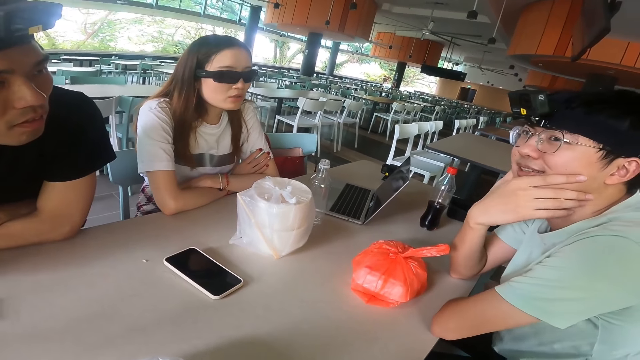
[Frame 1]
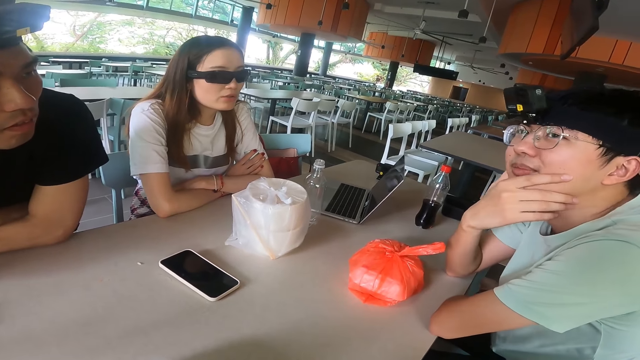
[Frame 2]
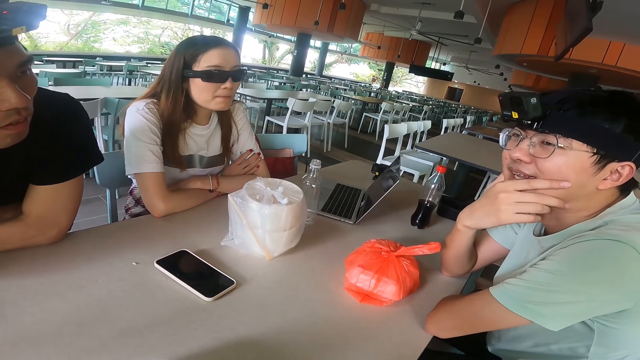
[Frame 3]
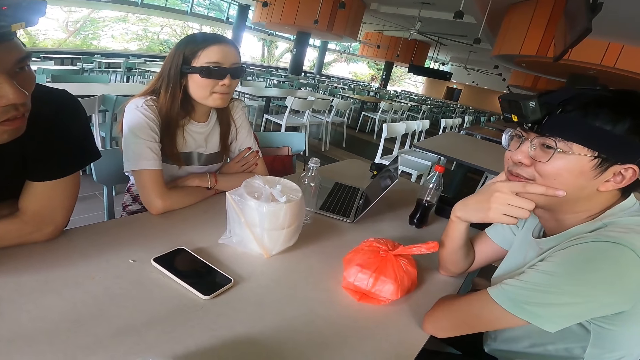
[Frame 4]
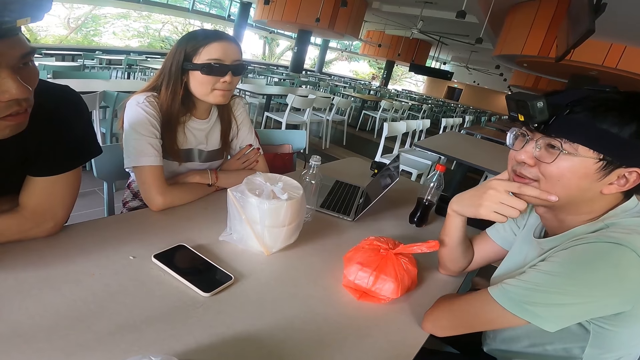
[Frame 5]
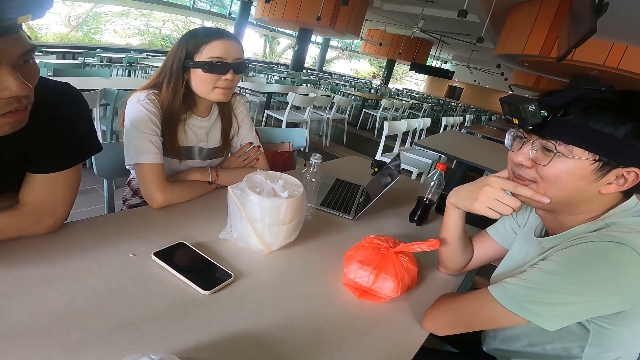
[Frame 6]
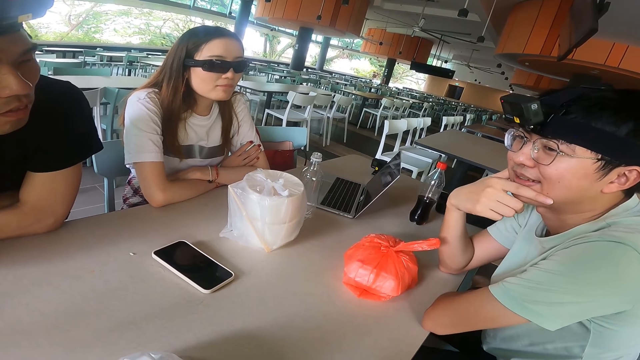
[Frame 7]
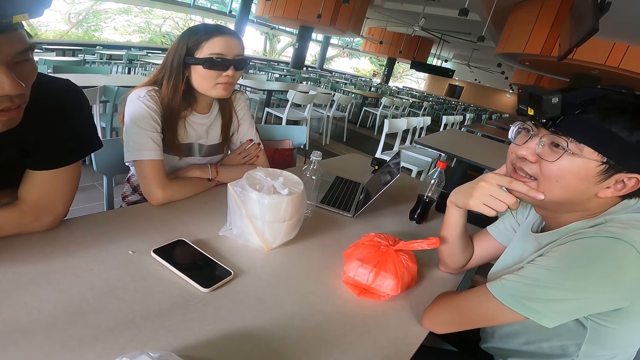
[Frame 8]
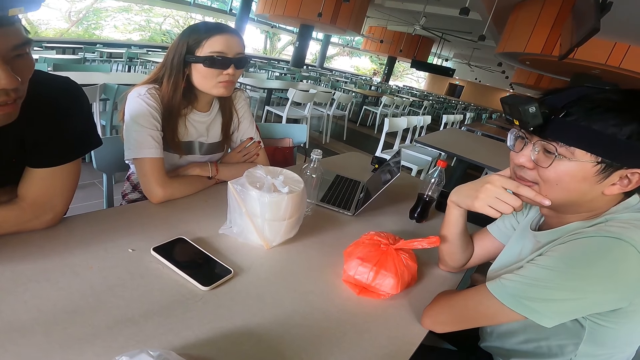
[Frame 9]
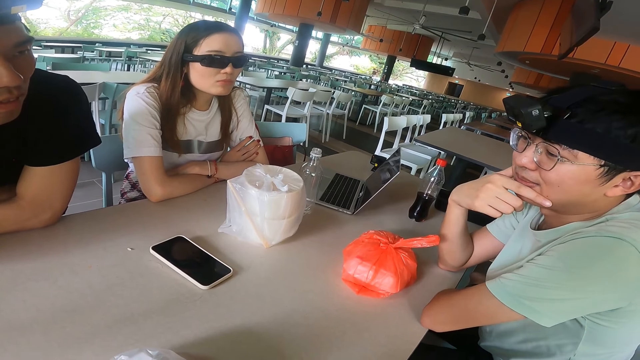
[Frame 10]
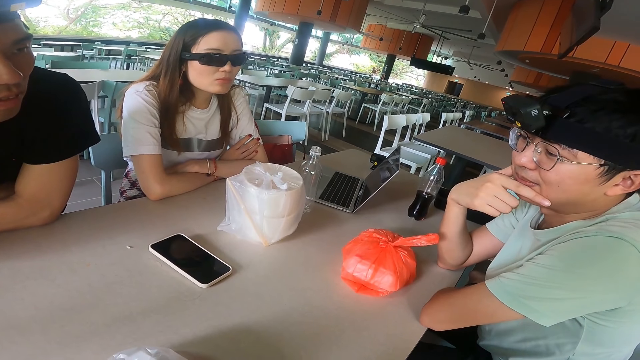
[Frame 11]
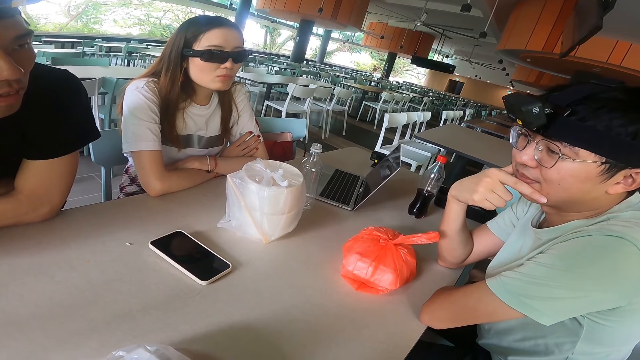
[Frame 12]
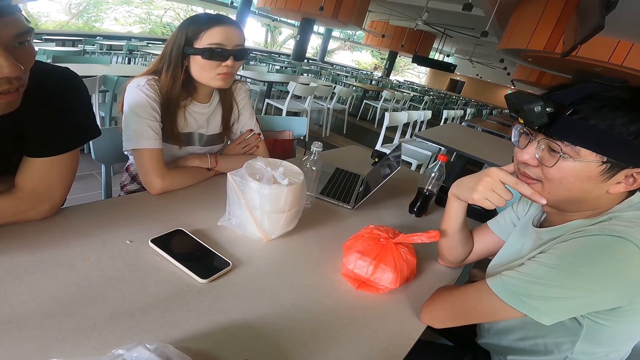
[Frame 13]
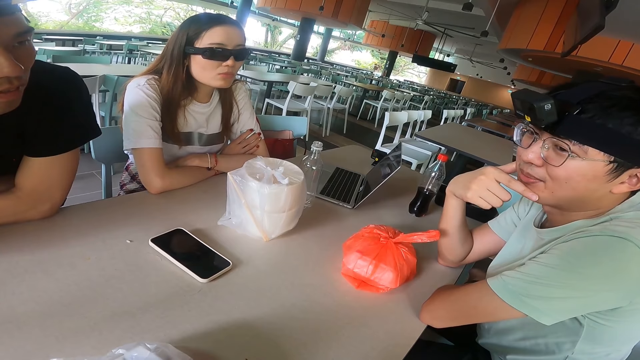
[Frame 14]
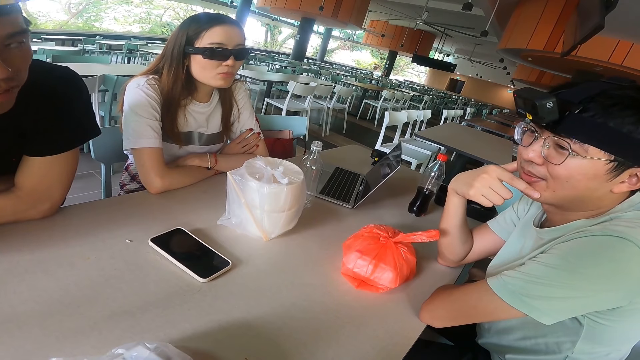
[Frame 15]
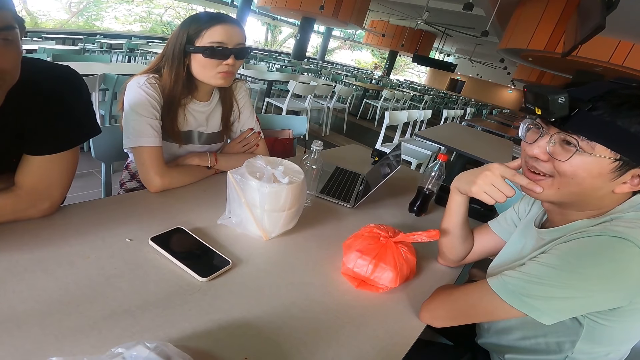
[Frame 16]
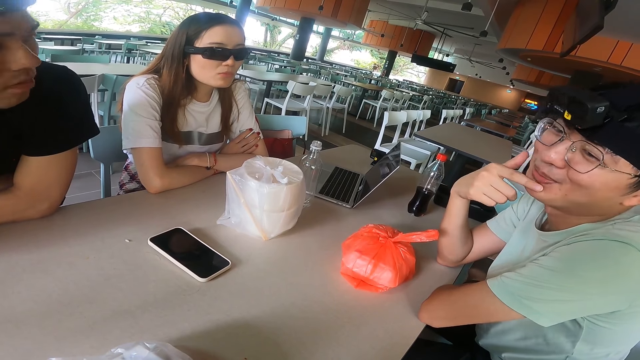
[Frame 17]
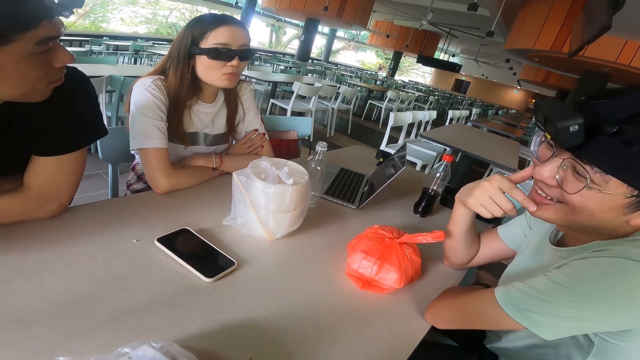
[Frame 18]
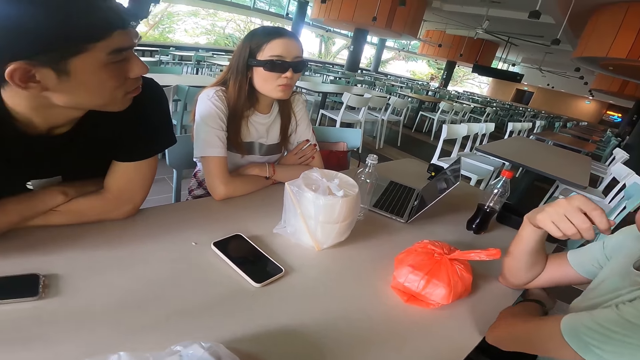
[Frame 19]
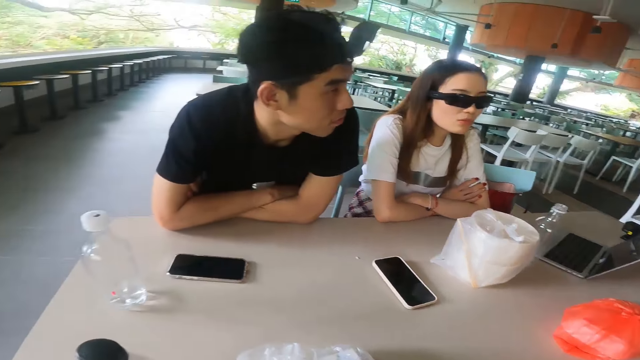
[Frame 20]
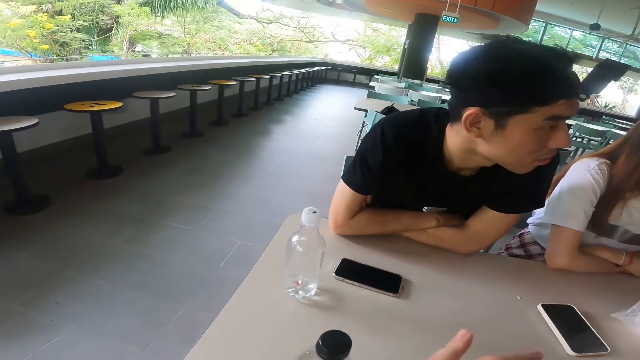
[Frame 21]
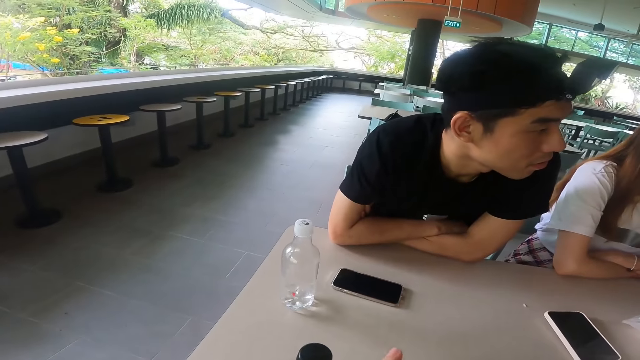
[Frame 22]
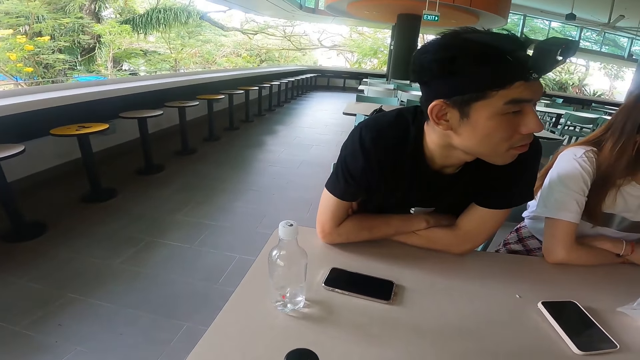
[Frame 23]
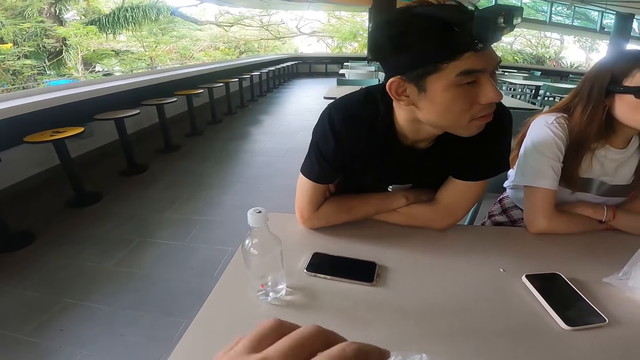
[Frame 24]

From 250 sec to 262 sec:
A man leans back. The man gestures with the head.

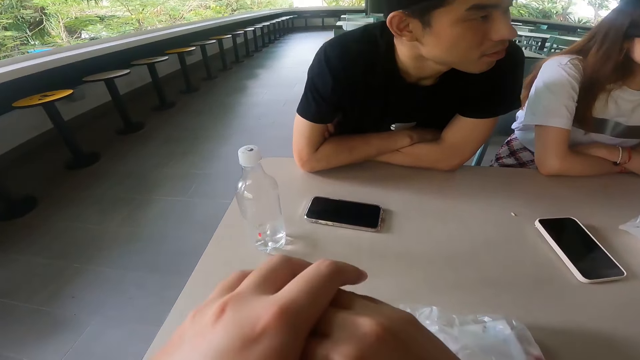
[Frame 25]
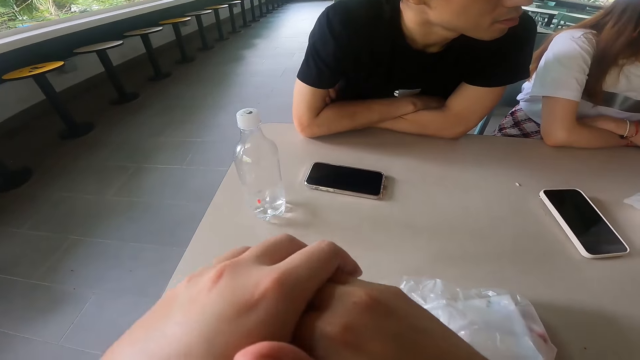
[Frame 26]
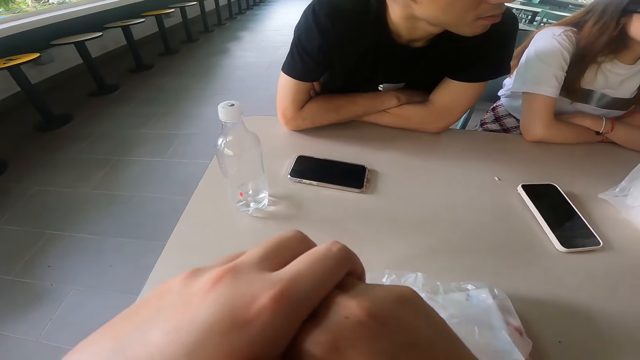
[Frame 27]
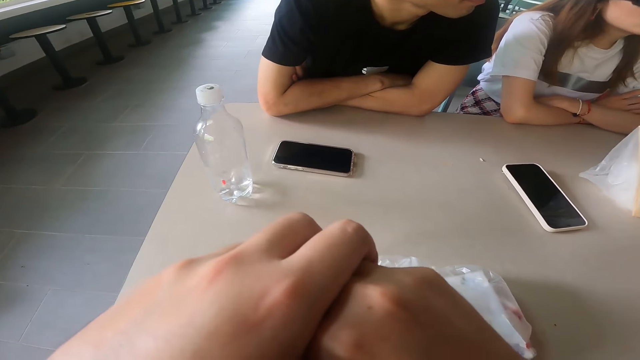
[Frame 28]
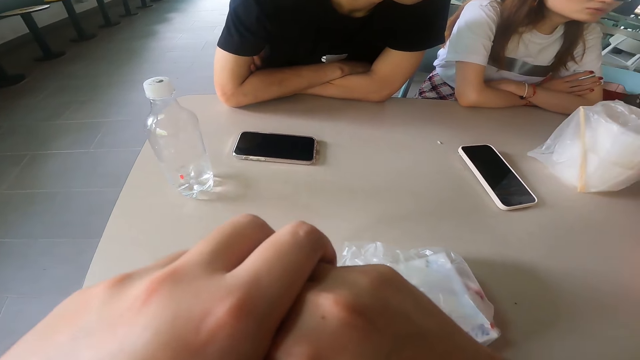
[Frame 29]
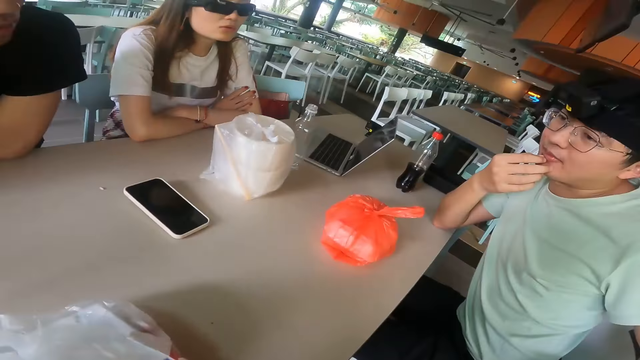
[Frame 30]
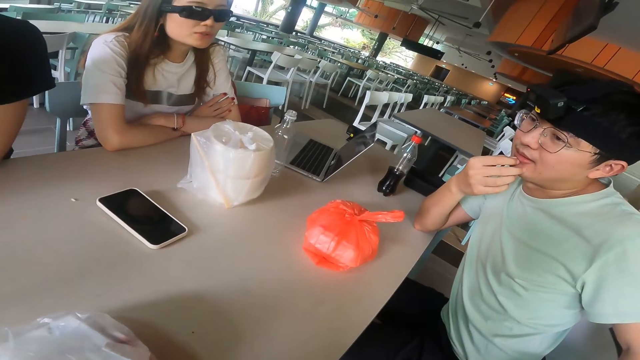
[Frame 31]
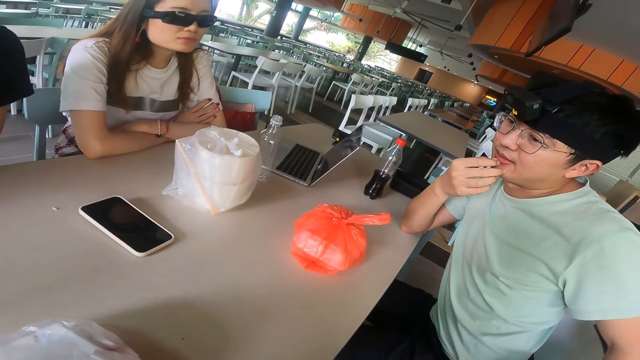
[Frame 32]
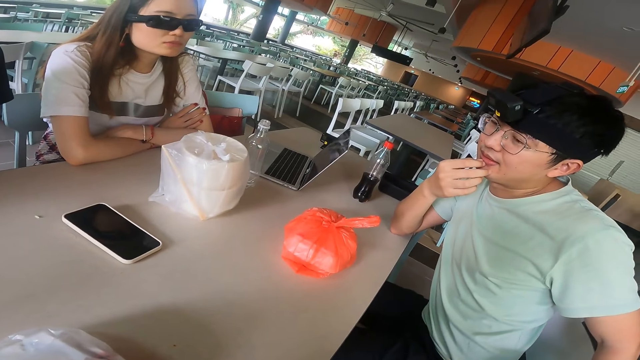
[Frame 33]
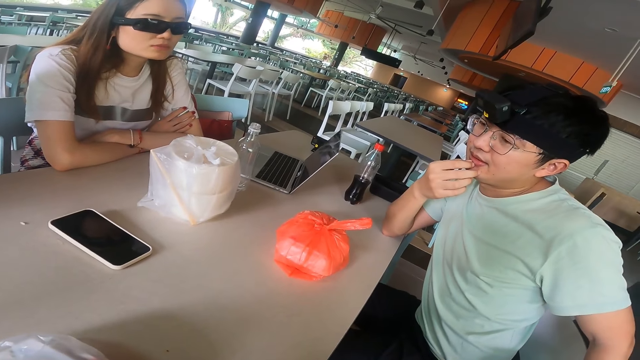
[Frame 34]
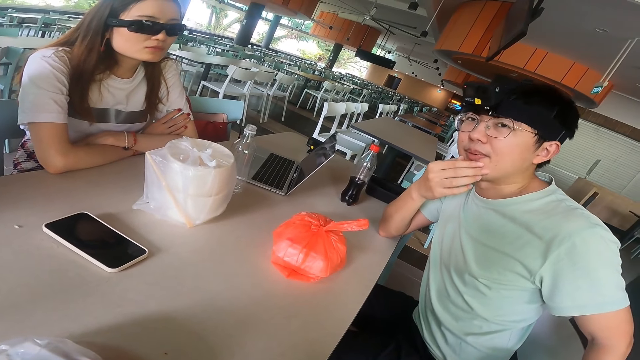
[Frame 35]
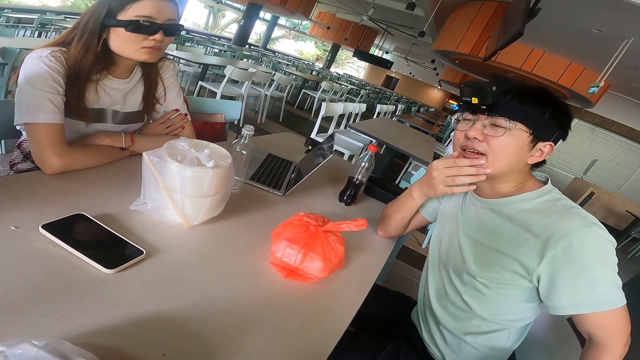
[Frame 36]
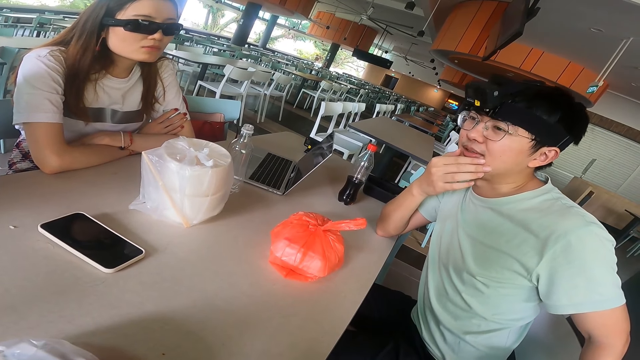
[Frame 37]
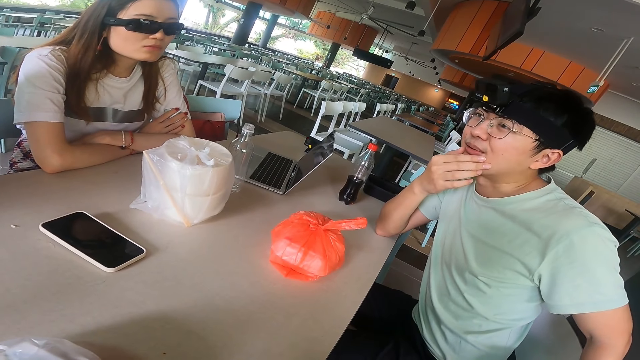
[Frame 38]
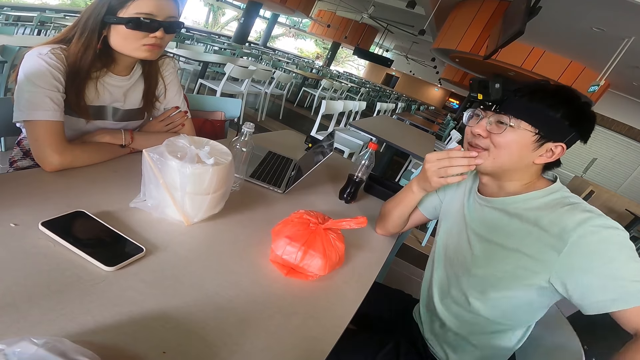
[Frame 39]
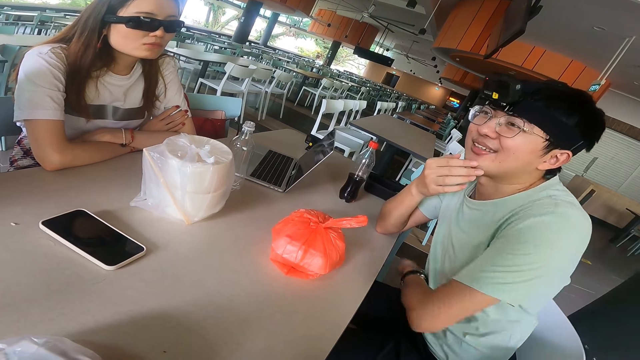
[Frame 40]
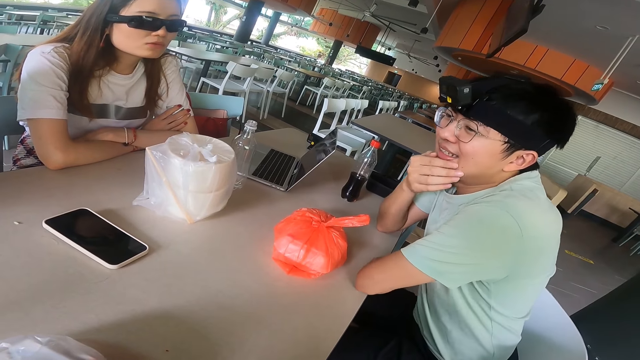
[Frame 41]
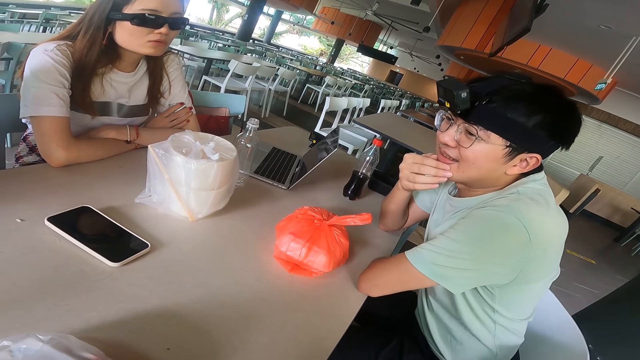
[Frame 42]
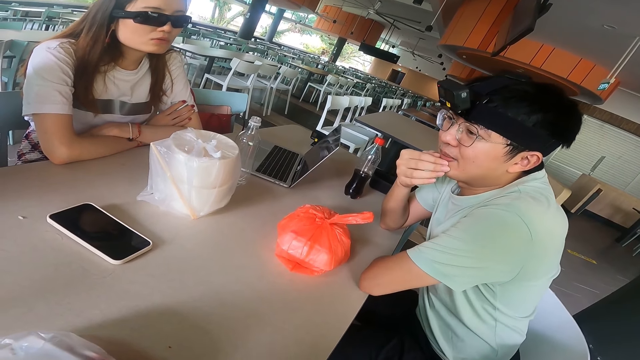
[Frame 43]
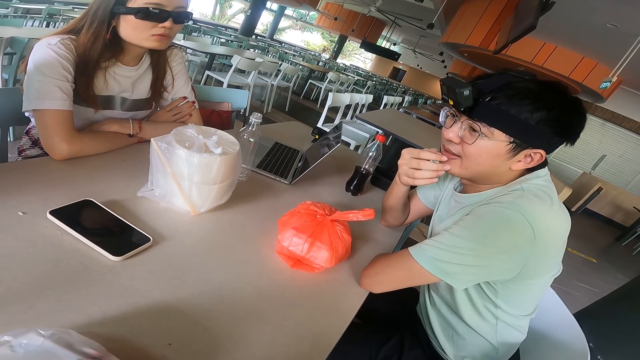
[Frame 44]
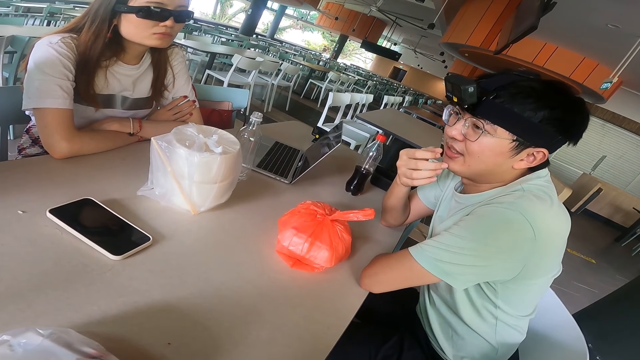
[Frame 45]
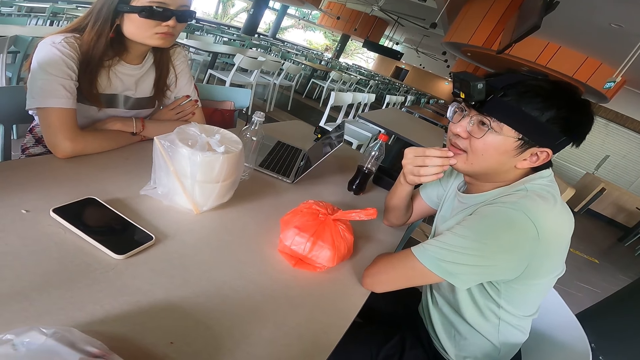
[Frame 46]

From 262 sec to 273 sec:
The camera wearer adjusts hands. They fold the hands together. A man touches the lips. The man adjusts a hand.
